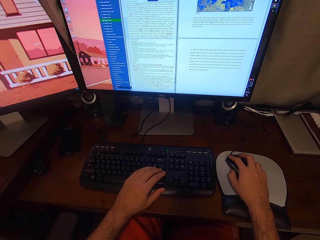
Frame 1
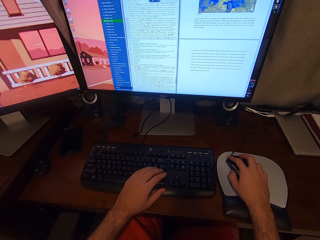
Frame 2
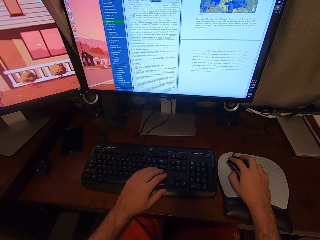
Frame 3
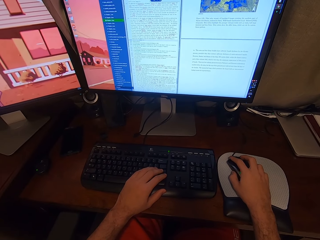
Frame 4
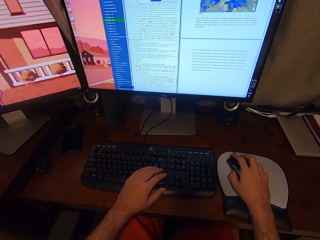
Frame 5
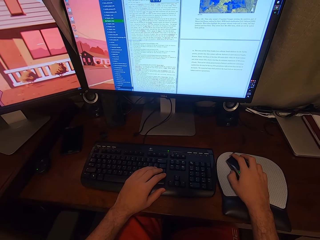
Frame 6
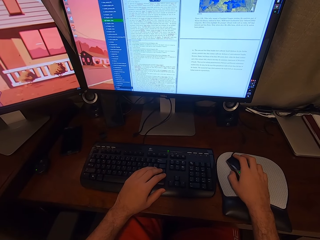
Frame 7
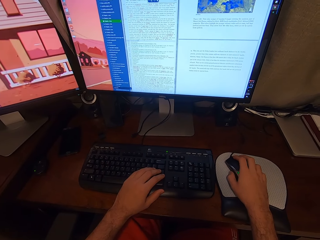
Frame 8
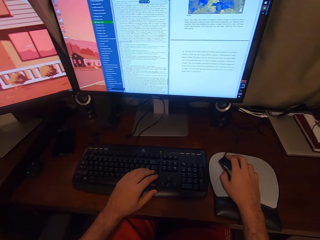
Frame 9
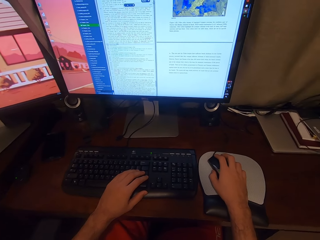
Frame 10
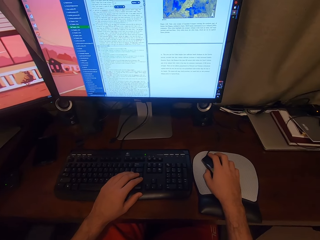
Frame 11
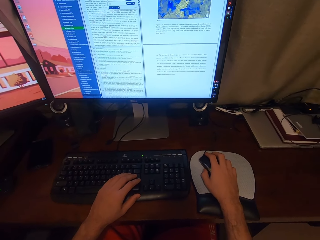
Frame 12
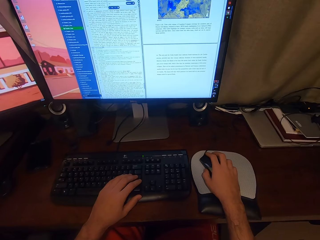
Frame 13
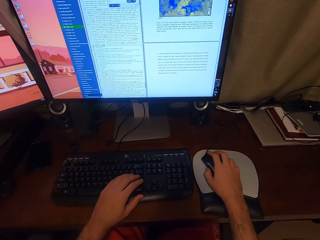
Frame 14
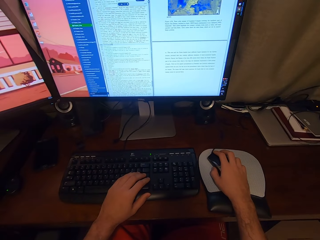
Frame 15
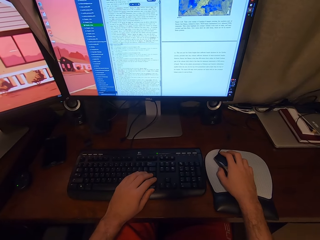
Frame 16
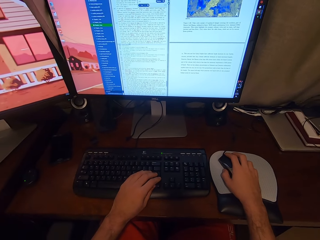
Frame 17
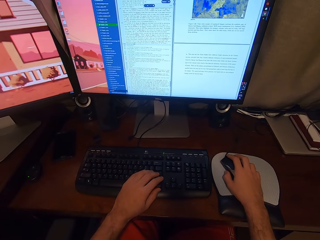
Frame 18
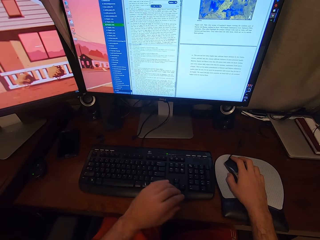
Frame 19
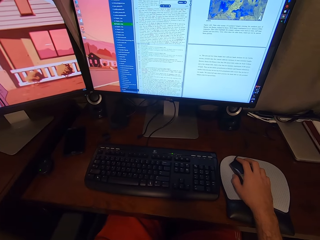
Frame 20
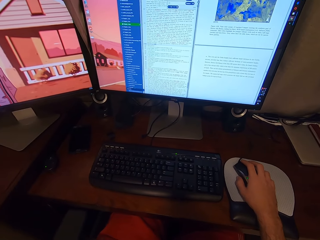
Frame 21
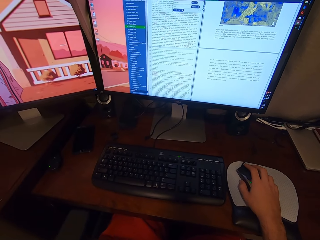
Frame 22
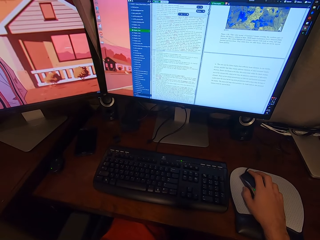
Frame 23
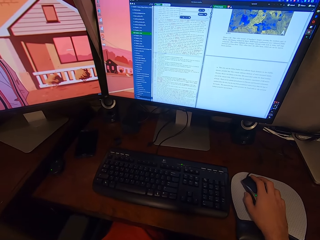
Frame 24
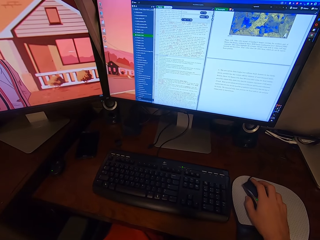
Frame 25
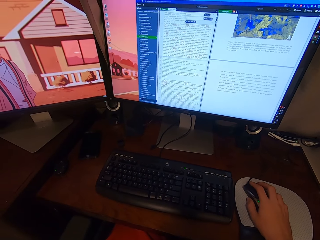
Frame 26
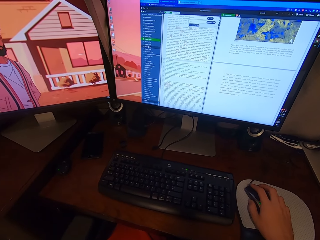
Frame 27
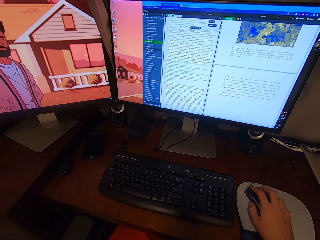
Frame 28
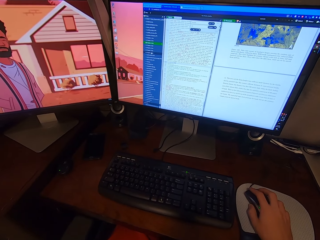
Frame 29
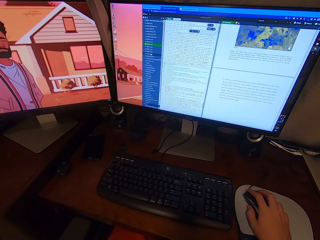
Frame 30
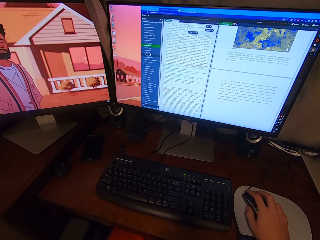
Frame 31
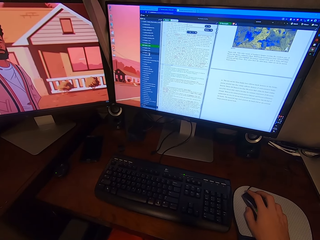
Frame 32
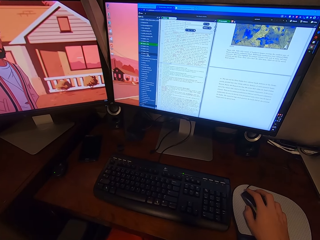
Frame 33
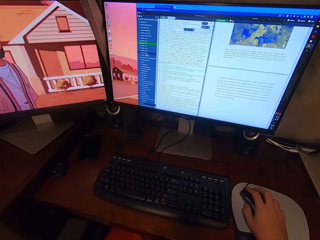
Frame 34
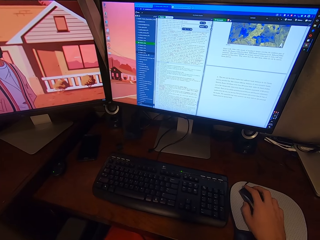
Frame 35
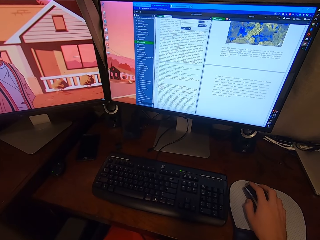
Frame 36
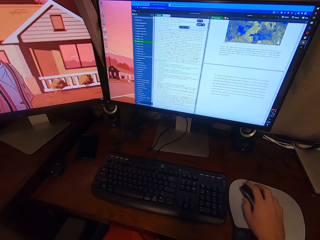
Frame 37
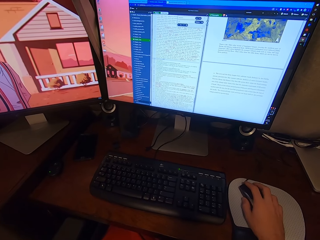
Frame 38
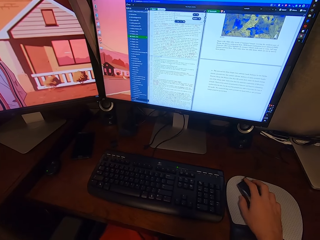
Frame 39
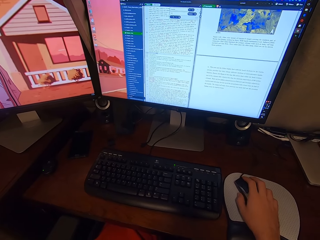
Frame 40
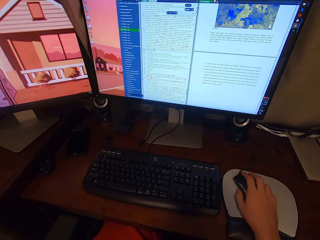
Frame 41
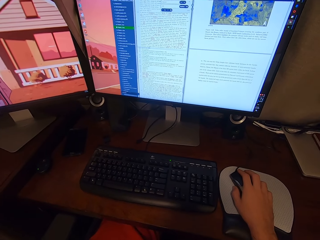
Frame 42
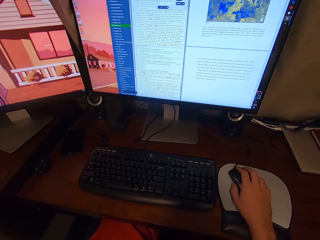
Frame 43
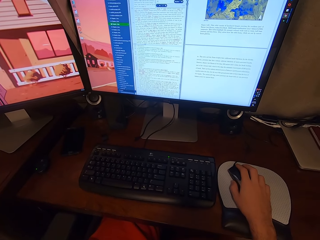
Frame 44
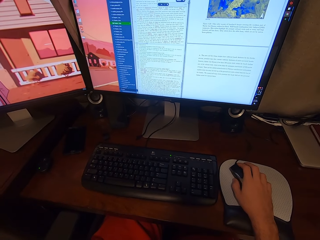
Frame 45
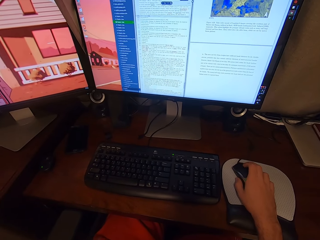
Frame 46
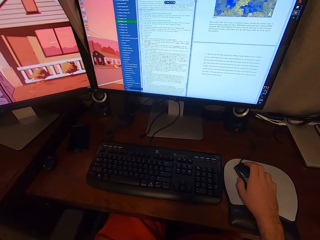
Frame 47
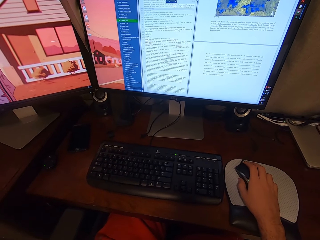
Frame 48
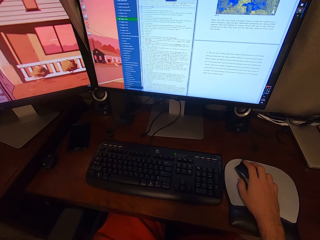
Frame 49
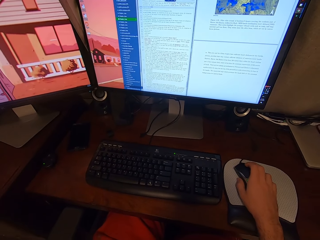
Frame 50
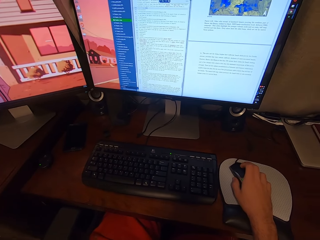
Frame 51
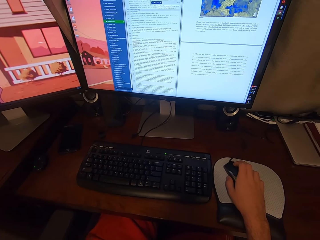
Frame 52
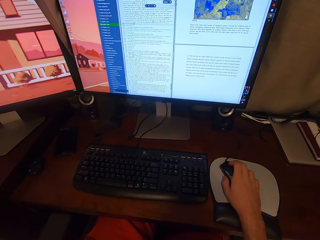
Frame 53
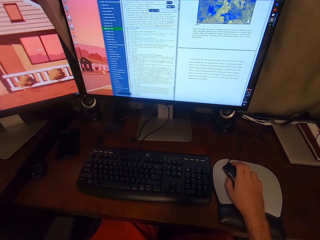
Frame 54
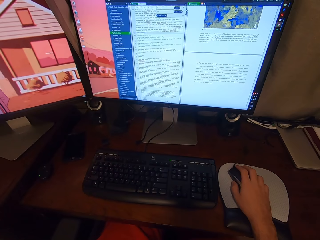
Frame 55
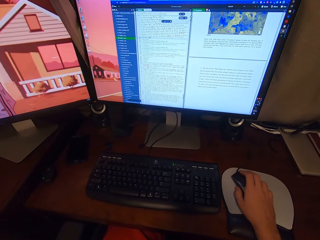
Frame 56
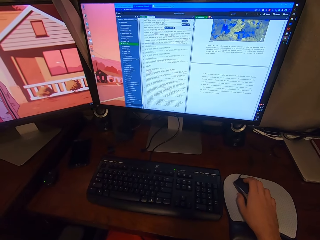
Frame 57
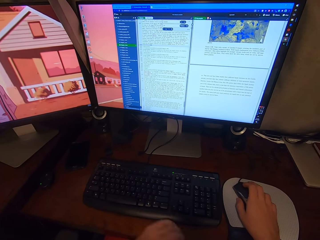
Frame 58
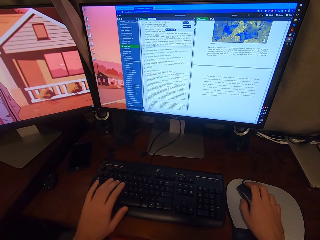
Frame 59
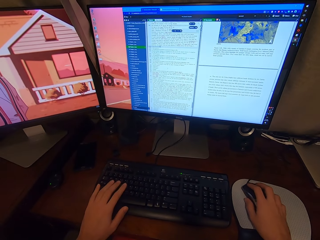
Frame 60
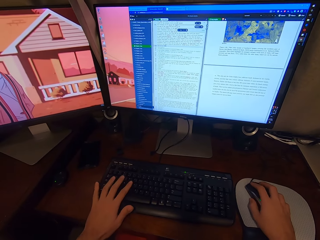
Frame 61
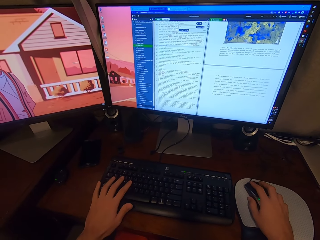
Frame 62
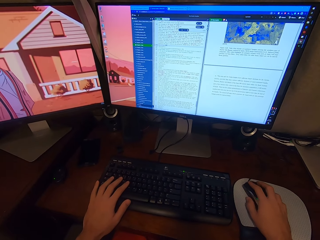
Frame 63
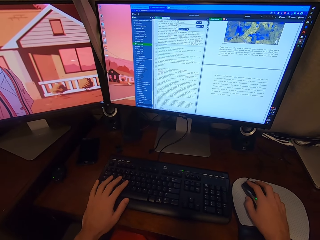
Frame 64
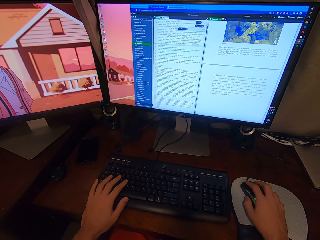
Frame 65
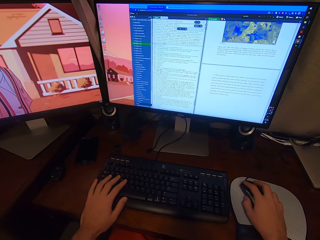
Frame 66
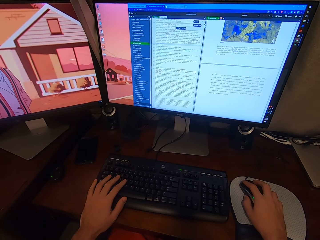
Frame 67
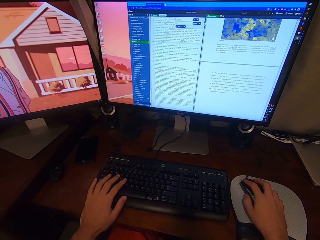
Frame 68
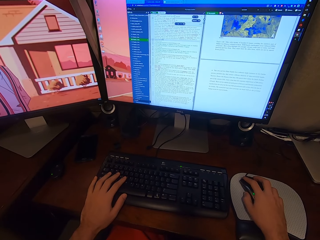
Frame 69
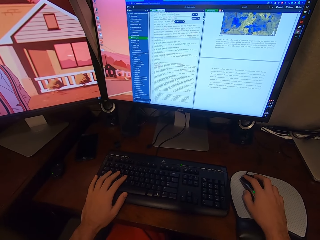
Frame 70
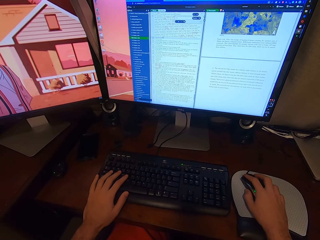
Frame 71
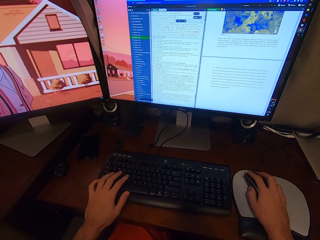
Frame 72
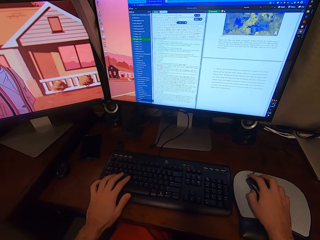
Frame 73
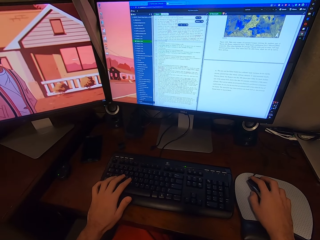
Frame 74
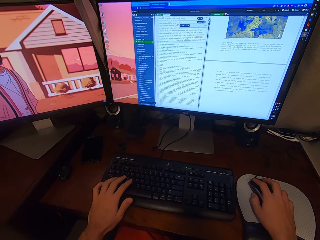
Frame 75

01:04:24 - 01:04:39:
The camera wearer clicks the mouse. He looks at the screen. He lifts his left hand from the keyboard. He scrolls the mouse. He touches the keyboard with his left hand.

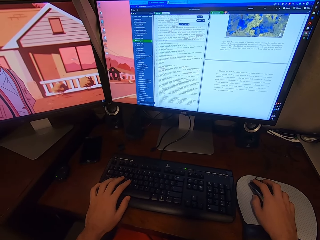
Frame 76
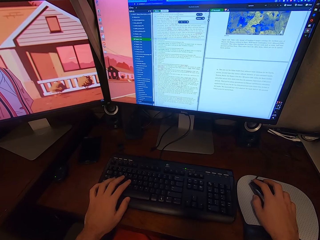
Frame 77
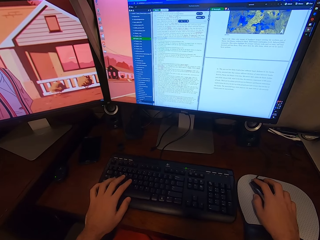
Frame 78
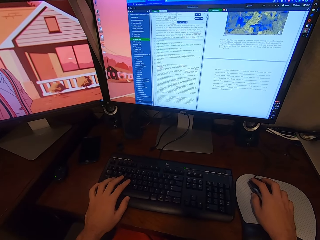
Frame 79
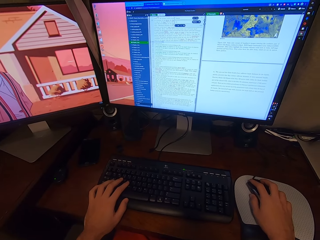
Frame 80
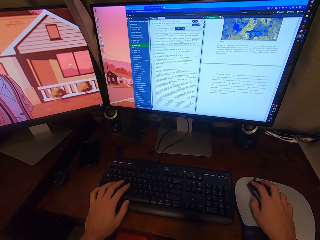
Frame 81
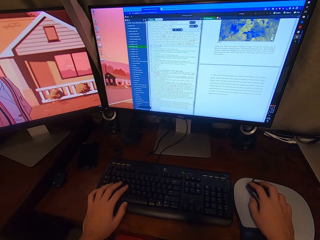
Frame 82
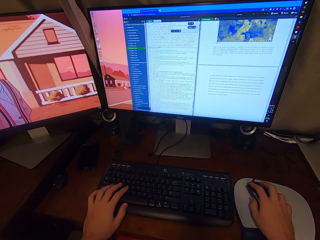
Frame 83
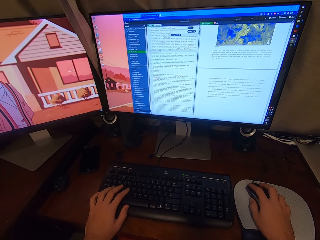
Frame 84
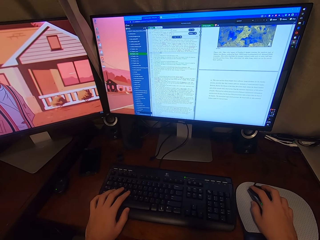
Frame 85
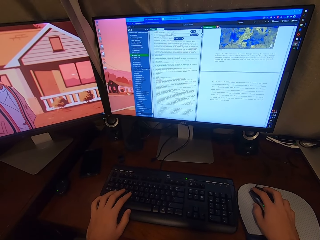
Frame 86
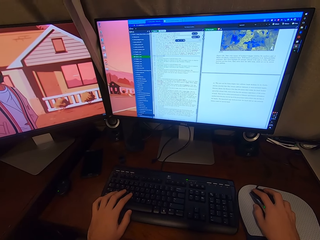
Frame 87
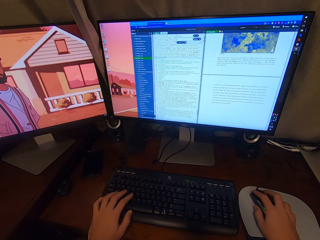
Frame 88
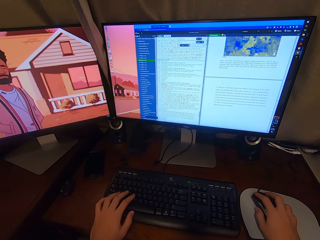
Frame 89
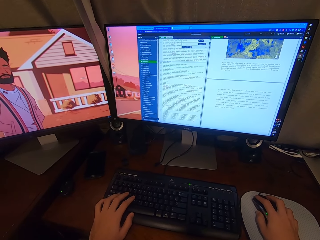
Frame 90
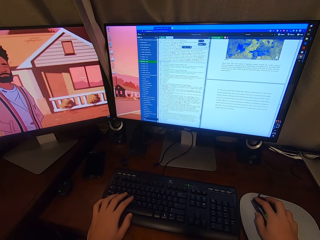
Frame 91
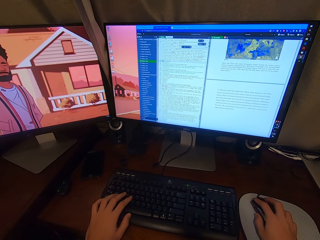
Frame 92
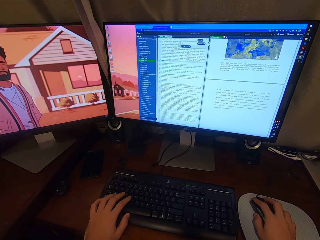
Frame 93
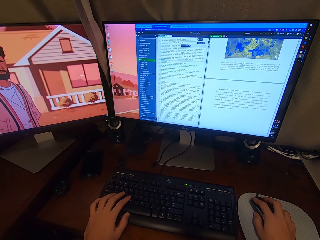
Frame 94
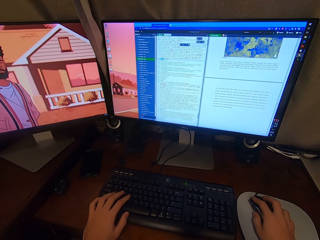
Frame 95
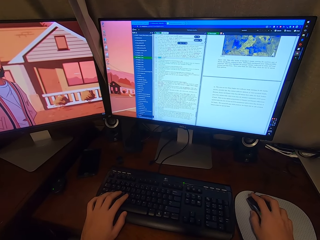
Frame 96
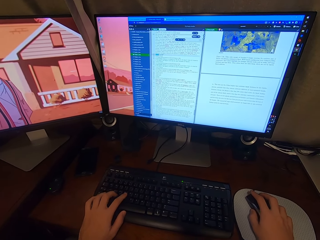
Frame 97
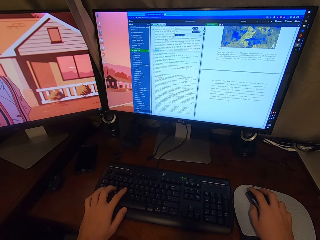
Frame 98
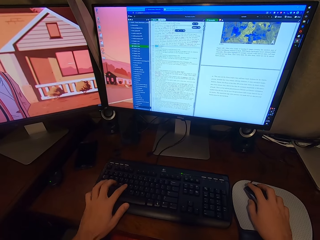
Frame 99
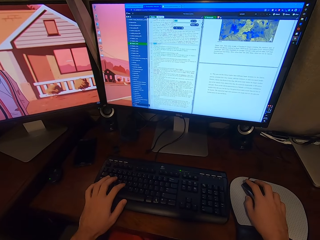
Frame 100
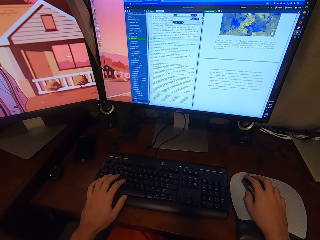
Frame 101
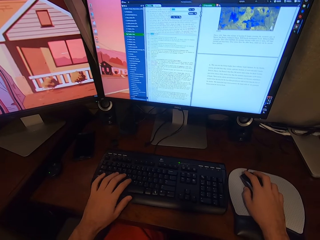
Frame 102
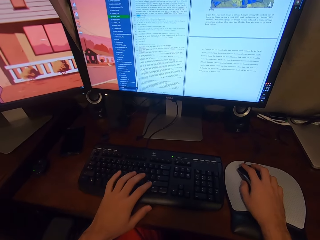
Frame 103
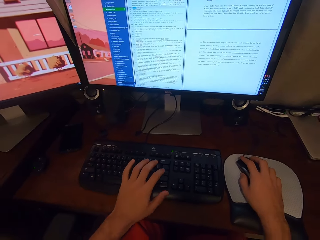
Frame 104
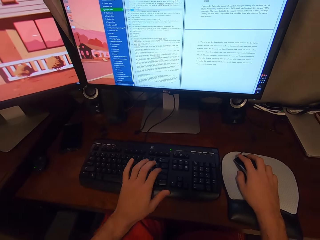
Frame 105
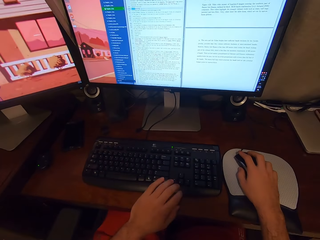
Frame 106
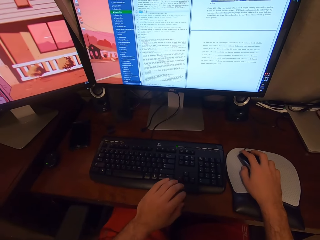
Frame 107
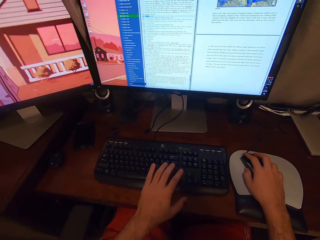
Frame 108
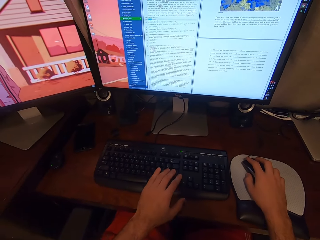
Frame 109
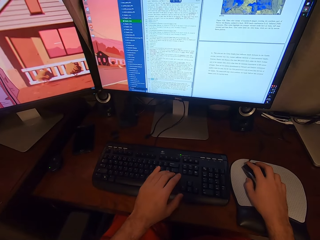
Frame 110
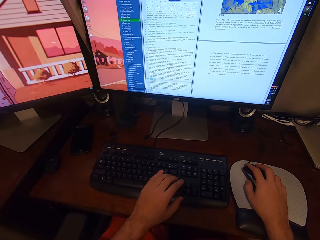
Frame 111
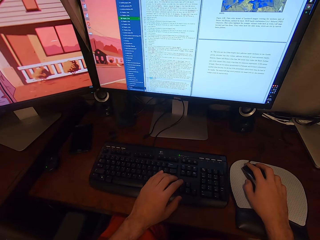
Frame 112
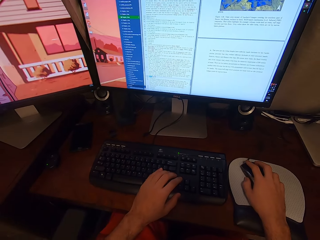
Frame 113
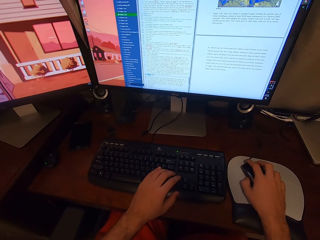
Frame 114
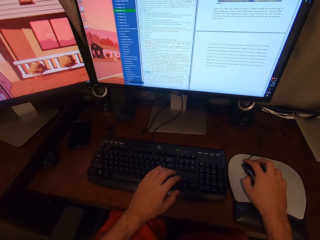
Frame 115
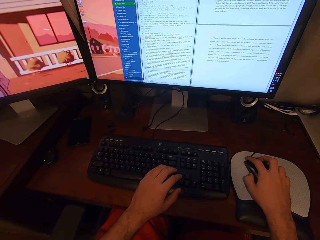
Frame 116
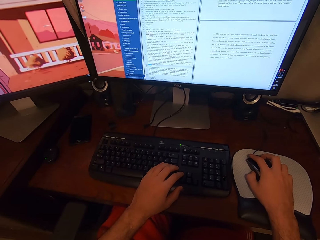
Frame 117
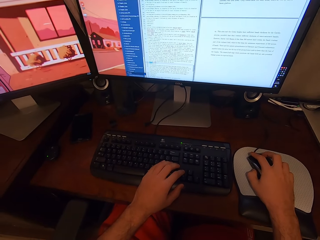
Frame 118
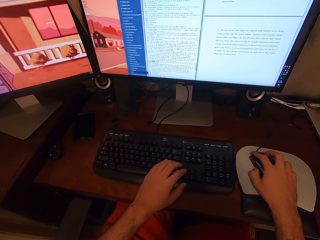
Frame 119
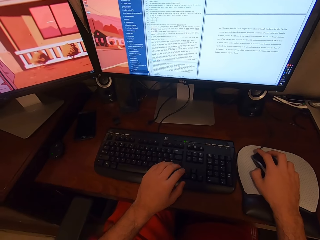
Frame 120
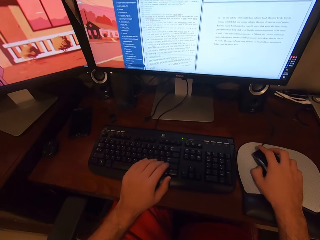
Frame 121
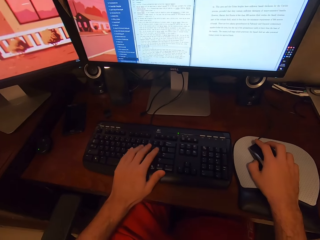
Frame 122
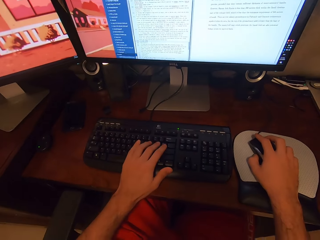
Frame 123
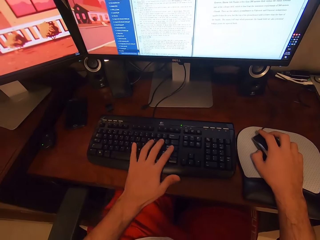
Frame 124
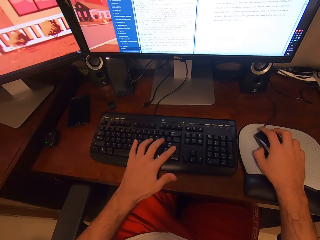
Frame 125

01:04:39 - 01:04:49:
The camera wearer presses the keyboard buttons.
